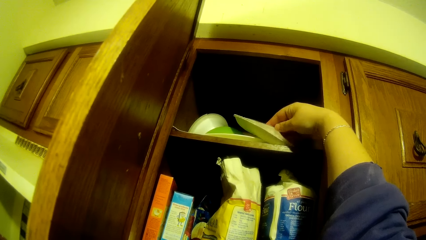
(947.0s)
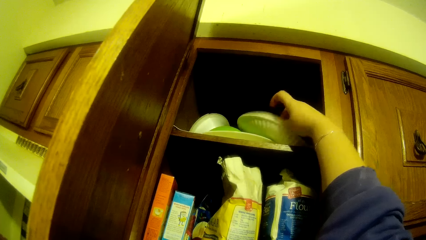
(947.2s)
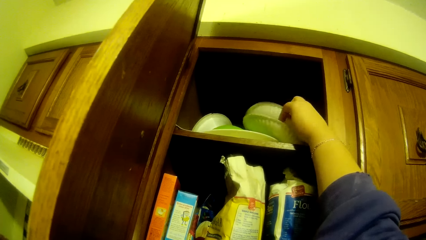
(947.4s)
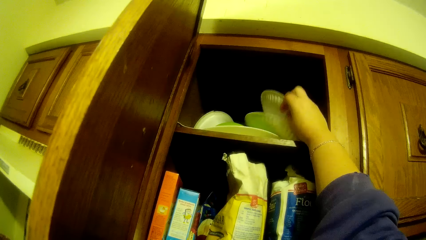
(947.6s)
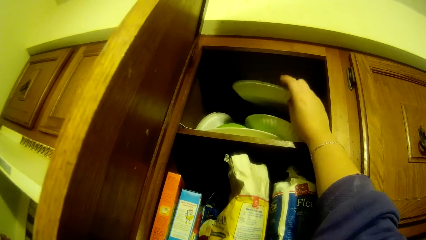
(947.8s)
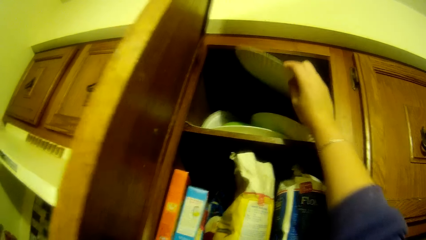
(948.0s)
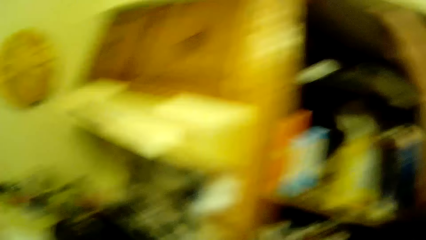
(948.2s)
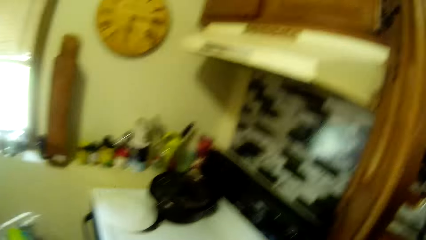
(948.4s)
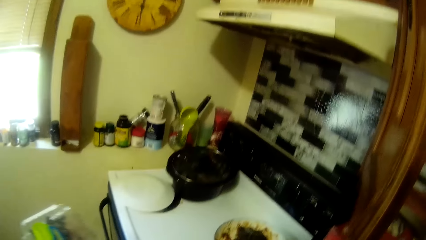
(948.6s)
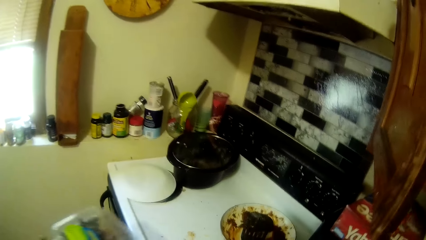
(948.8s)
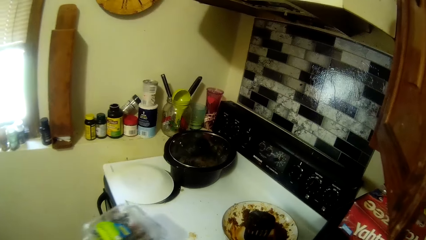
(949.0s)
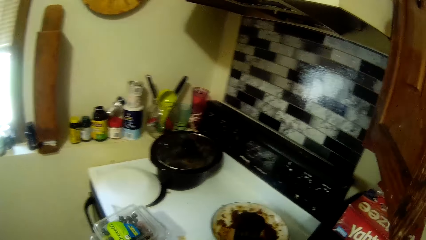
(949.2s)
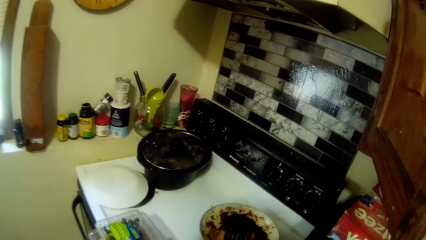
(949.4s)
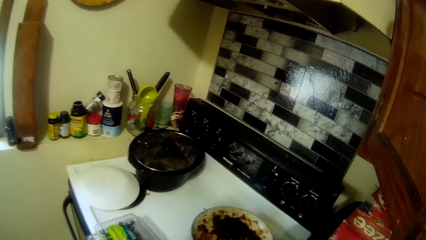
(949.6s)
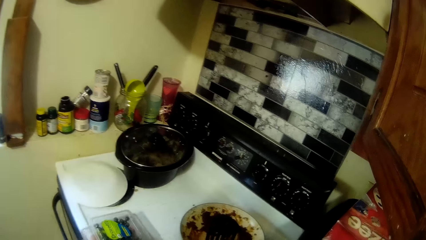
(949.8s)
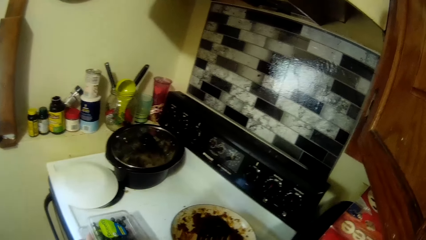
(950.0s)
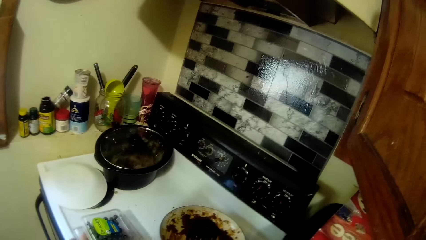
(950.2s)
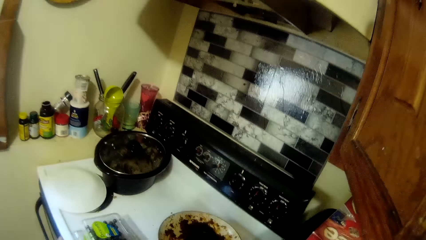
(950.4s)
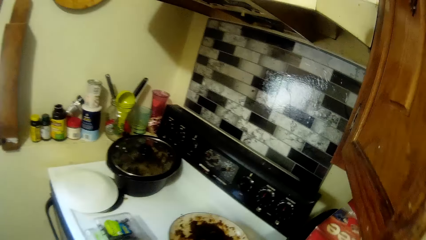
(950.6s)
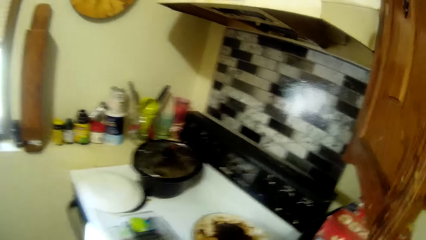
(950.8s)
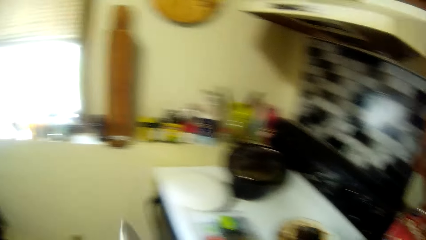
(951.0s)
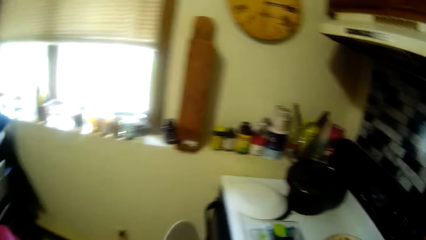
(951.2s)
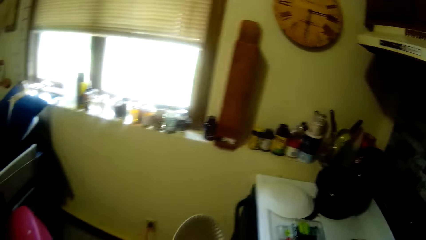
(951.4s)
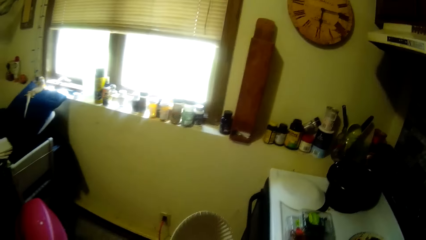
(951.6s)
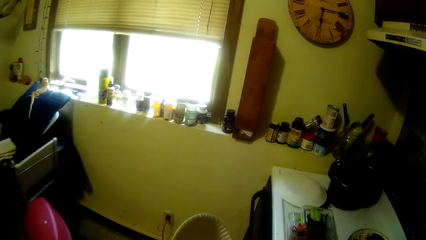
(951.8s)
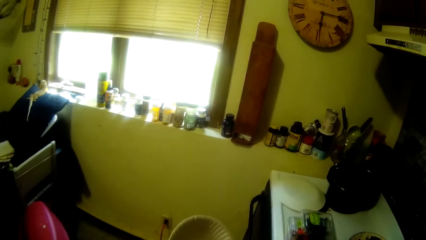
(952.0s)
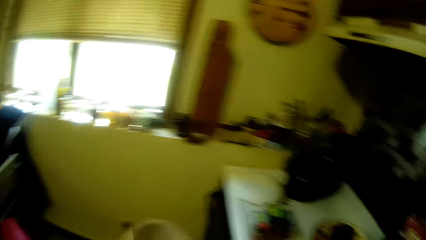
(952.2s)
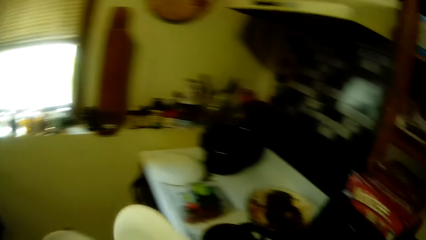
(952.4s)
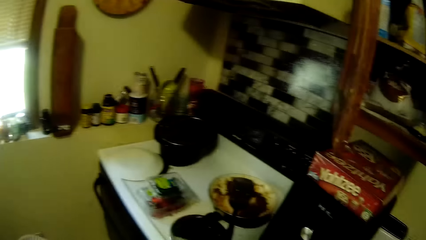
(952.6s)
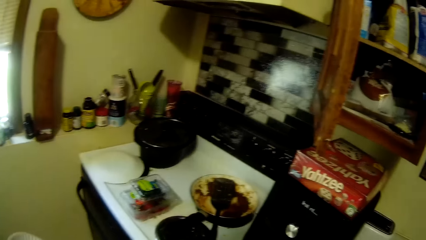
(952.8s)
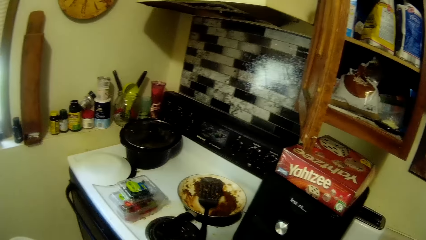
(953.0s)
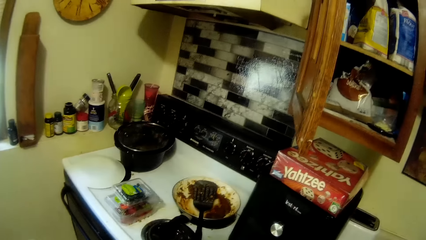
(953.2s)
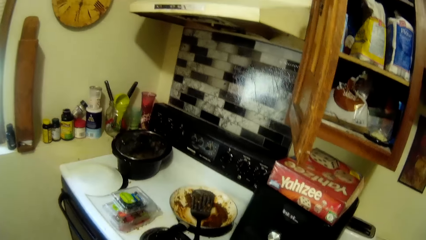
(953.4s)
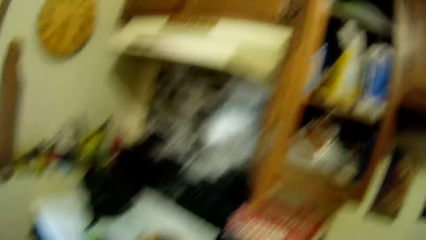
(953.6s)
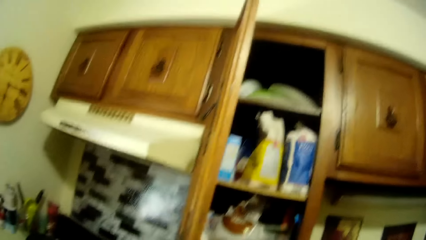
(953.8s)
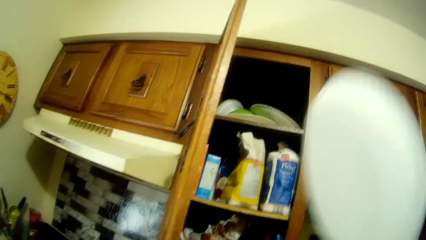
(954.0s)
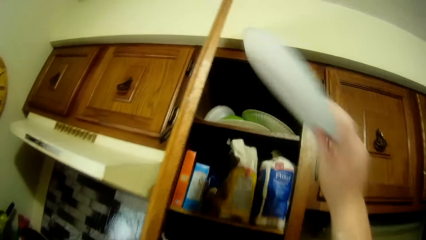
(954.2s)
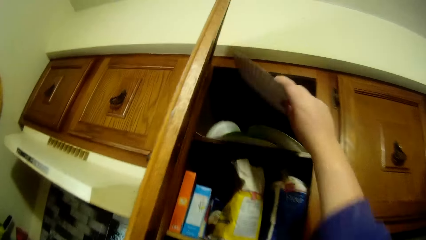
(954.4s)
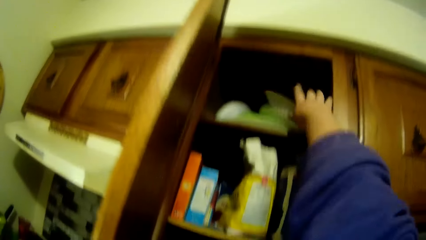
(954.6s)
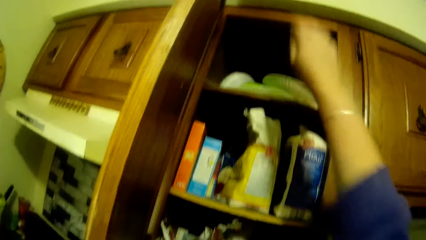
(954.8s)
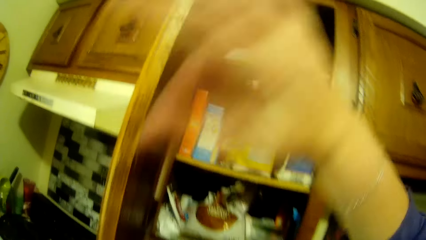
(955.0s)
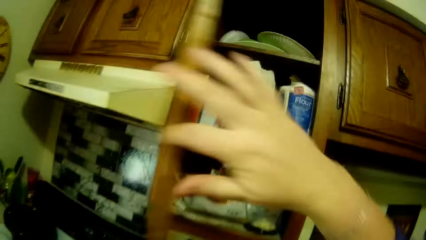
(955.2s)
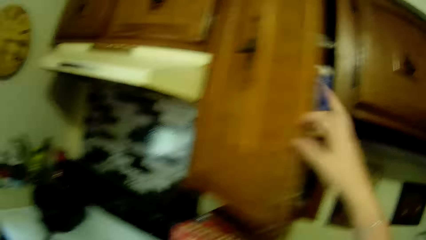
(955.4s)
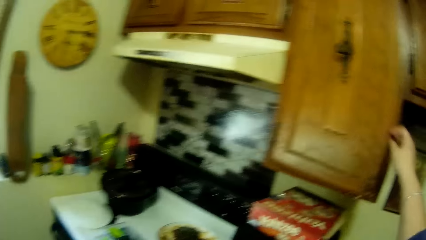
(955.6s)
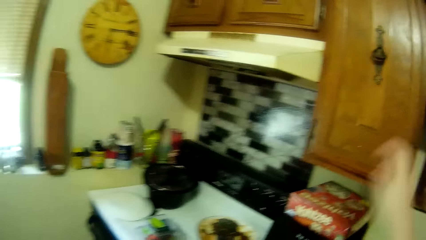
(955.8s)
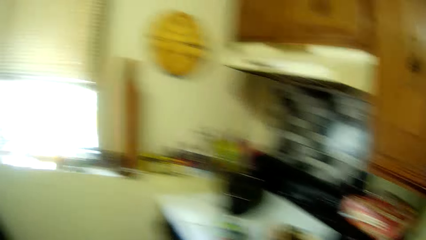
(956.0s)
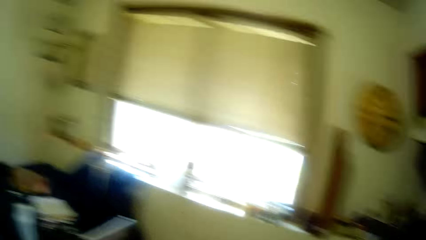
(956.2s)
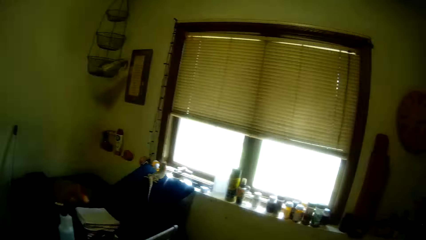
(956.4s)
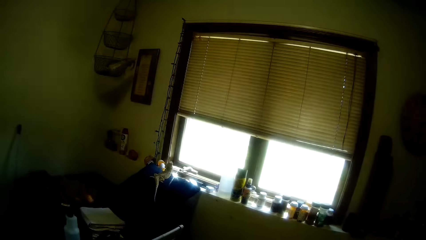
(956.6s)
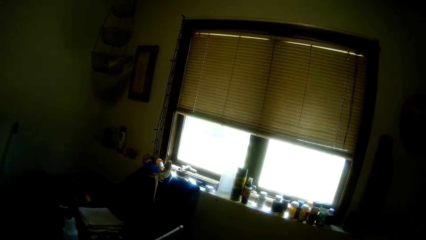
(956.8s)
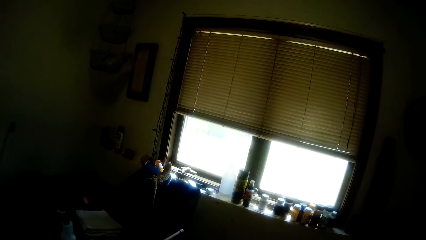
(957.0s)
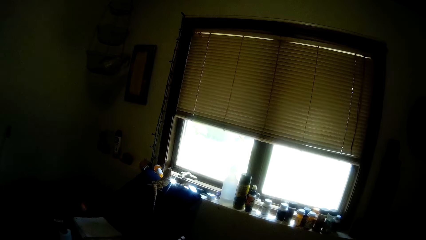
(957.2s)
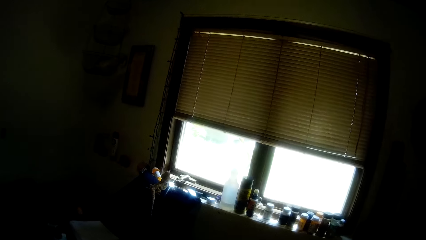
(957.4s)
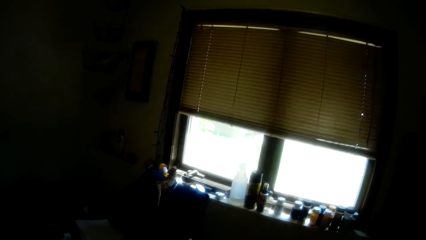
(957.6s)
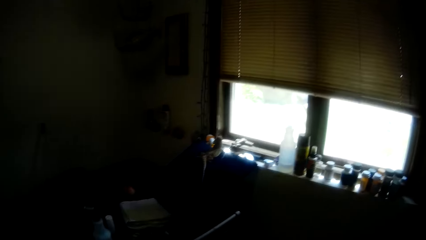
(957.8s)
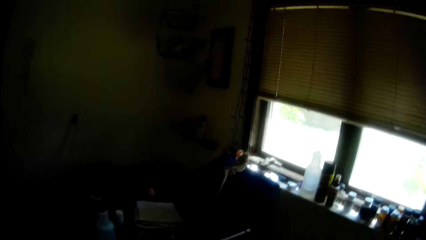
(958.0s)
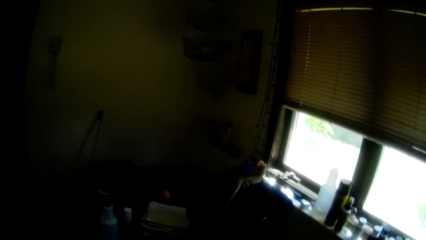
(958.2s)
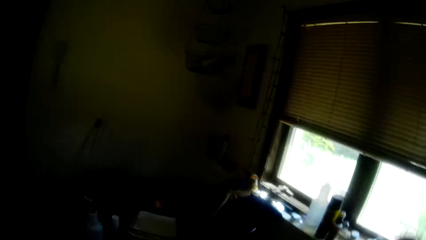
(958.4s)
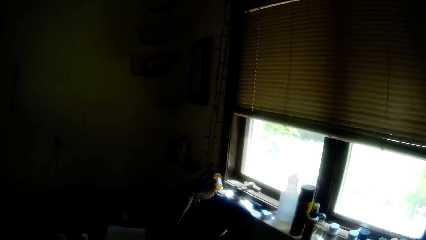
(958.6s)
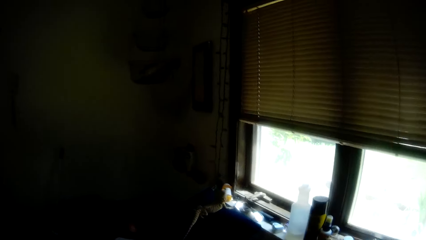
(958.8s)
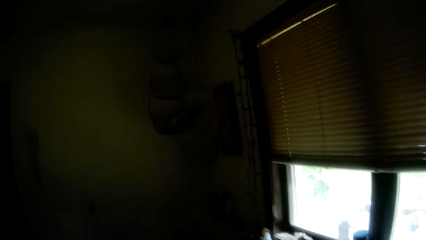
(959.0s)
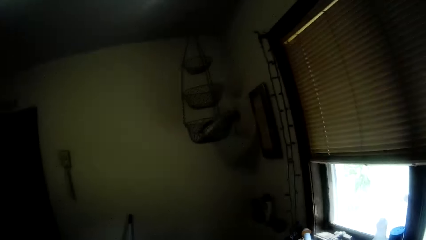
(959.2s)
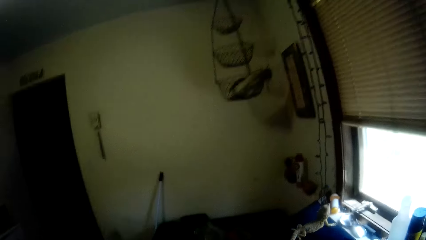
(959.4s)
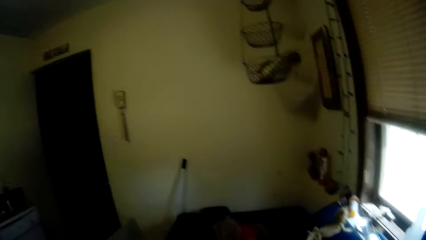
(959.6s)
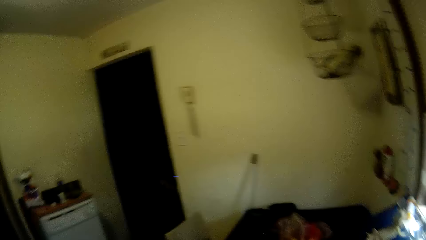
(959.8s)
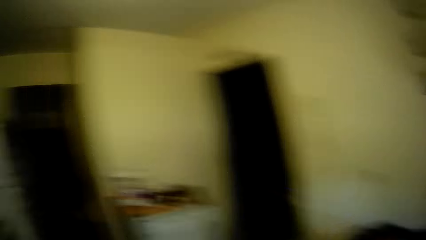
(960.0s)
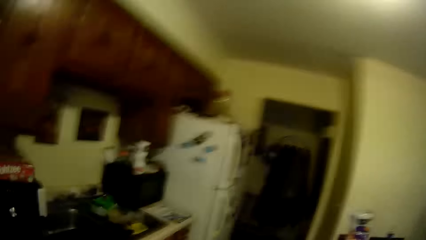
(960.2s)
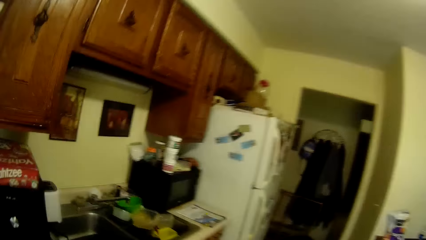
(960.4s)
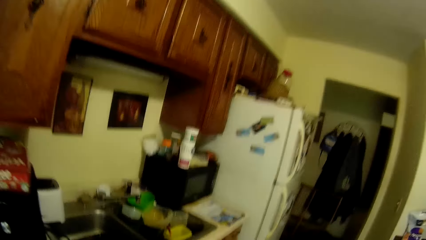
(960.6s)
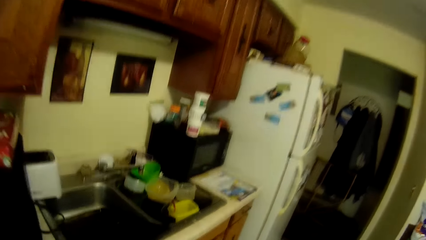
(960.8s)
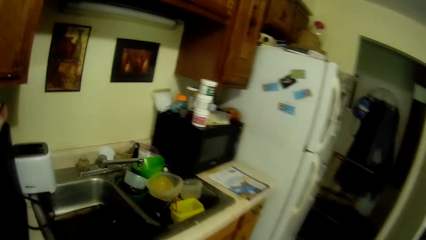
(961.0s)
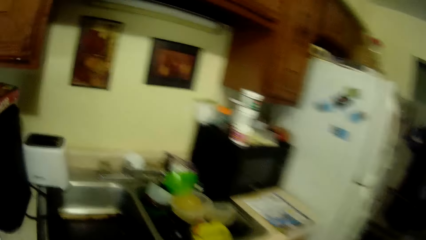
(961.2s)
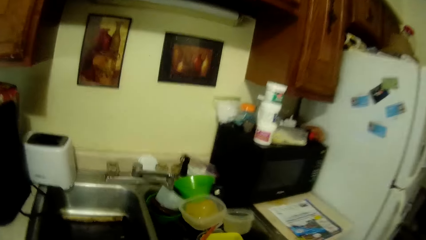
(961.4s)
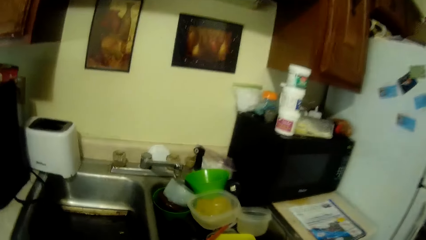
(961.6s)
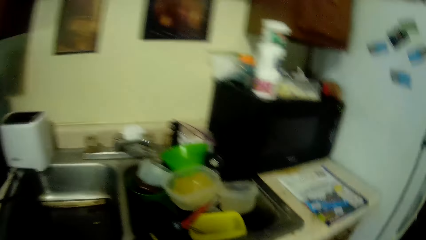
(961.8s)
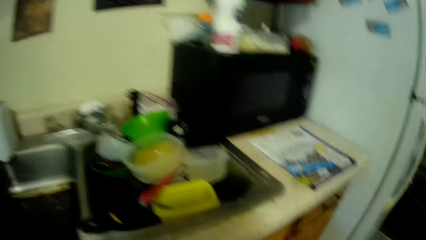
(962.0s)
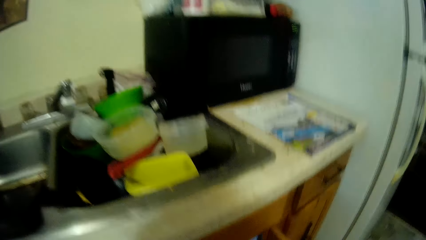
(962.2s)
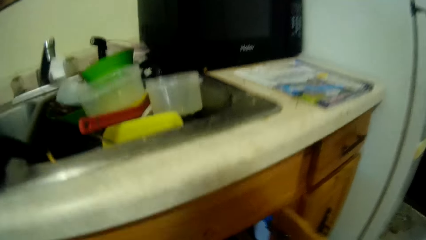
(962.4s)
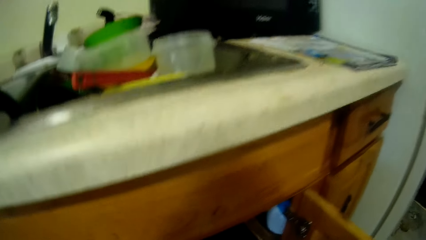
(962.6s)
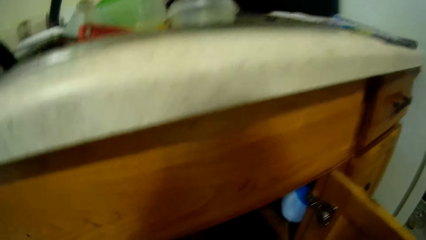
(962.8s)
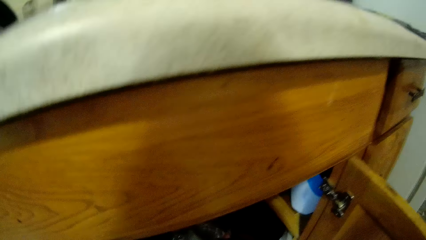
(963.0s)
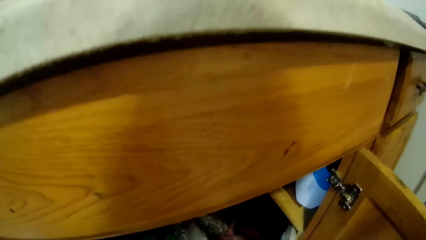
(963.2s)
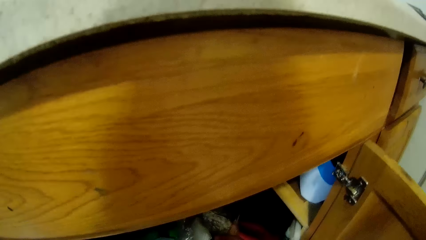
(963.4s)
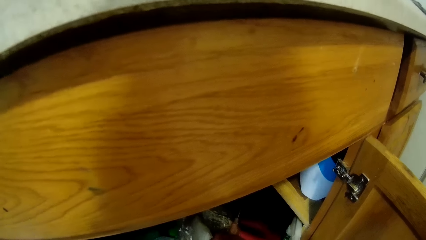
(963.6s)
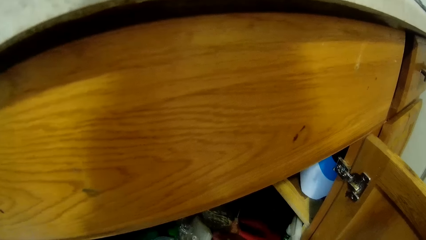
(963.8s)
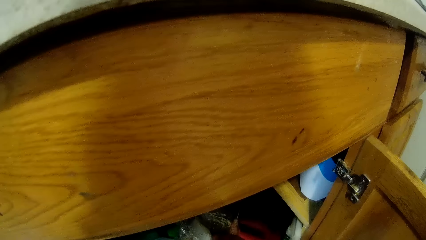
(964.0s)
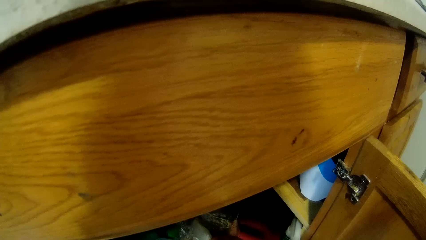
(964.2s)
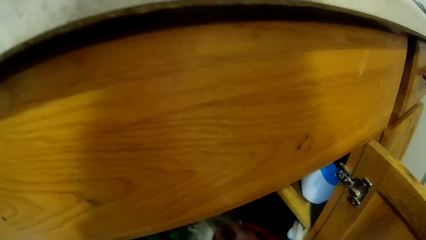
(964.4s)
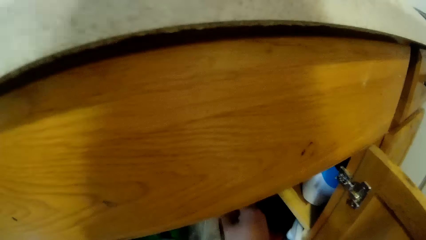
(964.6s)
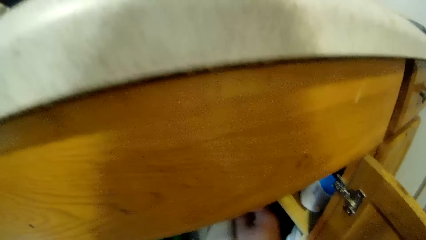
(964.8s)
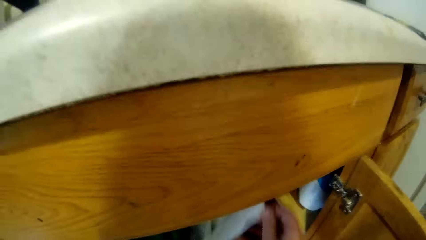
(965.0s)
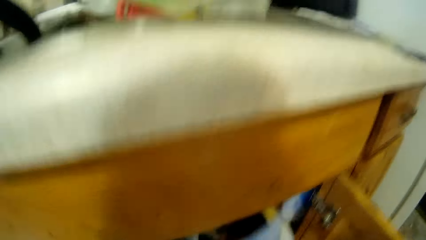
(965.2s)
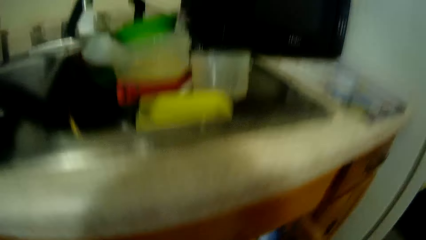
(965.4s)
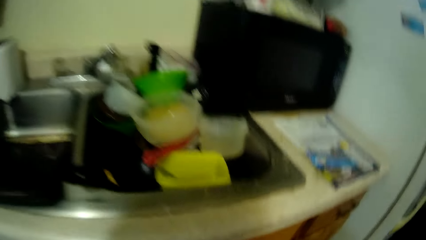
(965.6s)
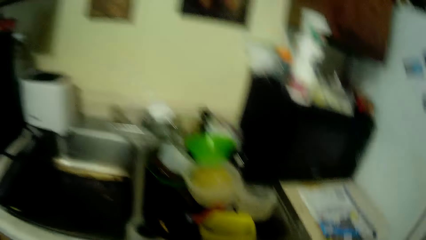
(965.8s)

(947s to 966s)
The camera wearer turns around. They put the pack of grapes on the cooktop. They look around. They separate the plate. They look around. They move their hand upwards. They put a plate in a cabinet. They close the cabinet. They look around. They walk around. They open the cabinet. They pick up a serviette in the cabinet.
